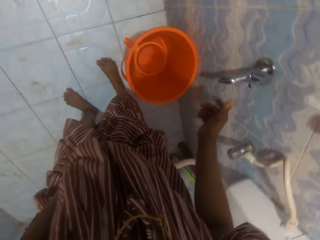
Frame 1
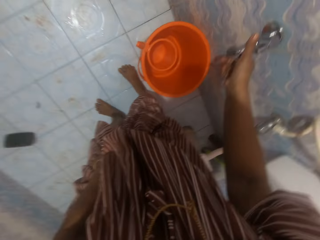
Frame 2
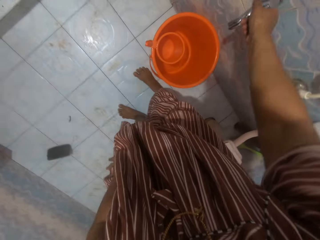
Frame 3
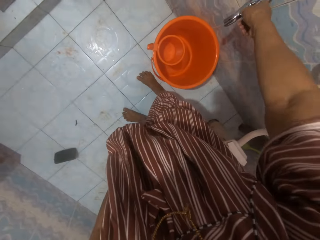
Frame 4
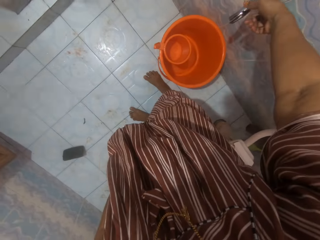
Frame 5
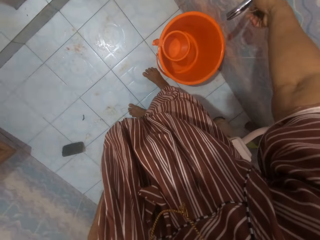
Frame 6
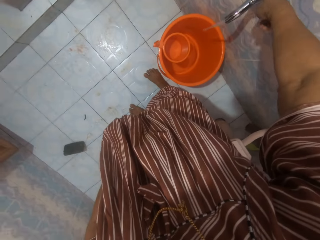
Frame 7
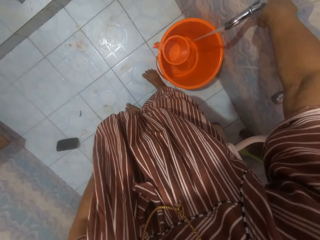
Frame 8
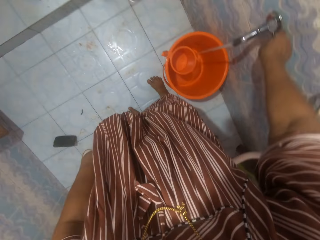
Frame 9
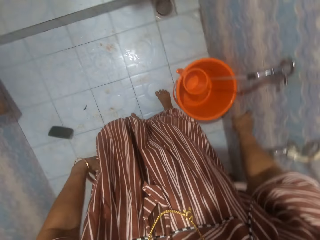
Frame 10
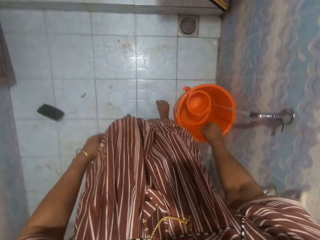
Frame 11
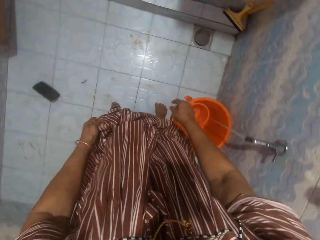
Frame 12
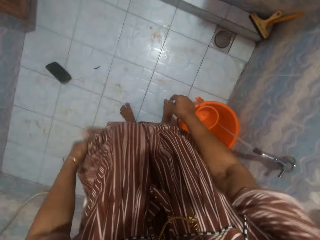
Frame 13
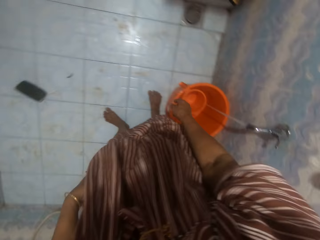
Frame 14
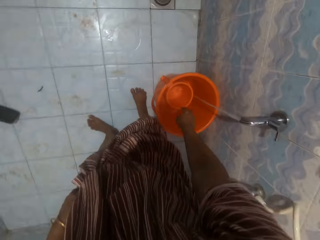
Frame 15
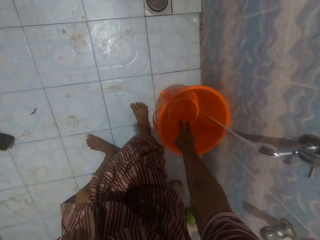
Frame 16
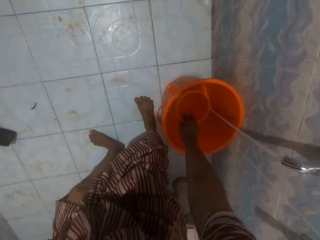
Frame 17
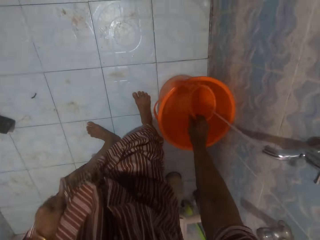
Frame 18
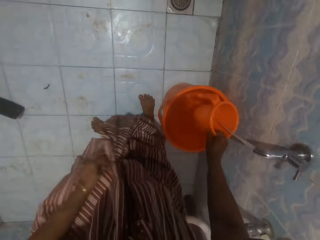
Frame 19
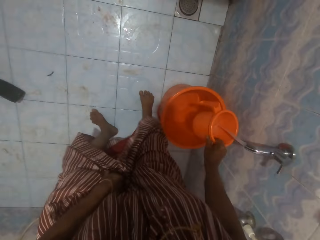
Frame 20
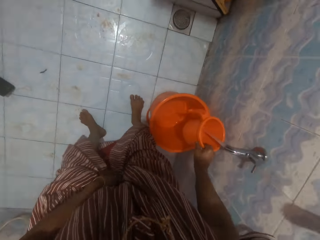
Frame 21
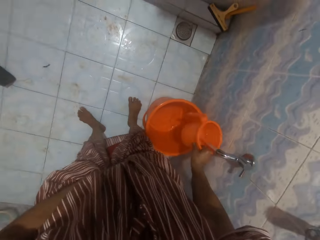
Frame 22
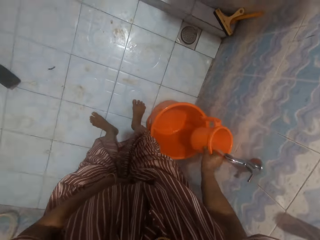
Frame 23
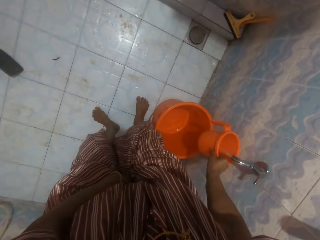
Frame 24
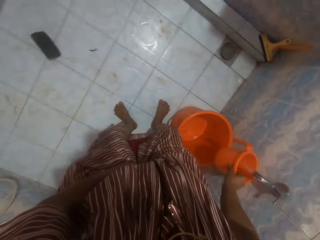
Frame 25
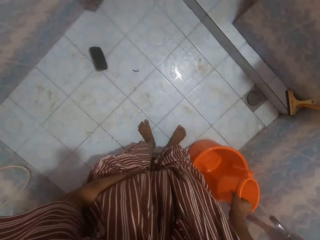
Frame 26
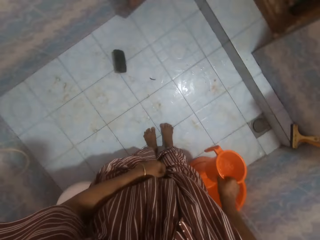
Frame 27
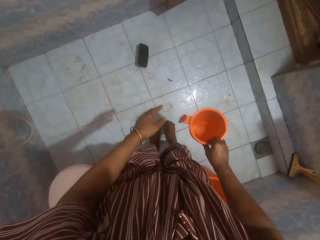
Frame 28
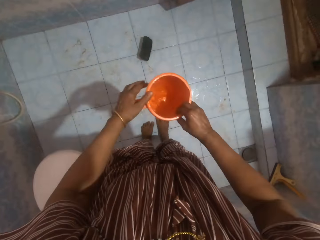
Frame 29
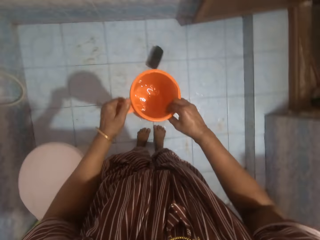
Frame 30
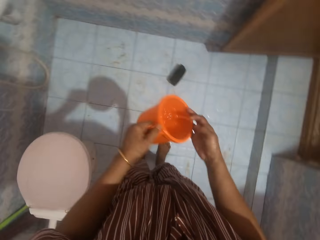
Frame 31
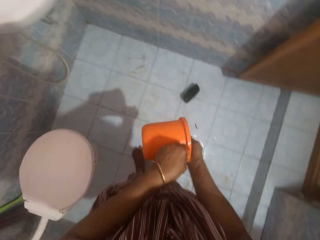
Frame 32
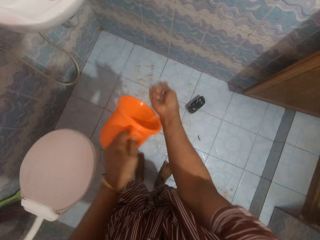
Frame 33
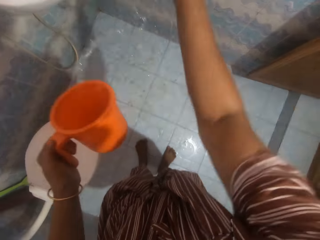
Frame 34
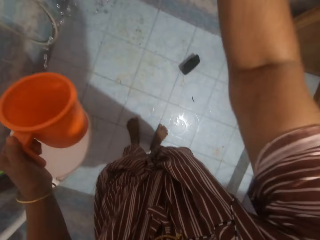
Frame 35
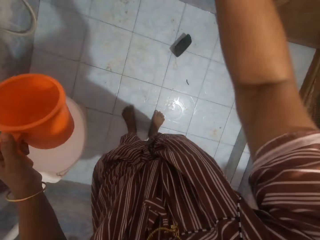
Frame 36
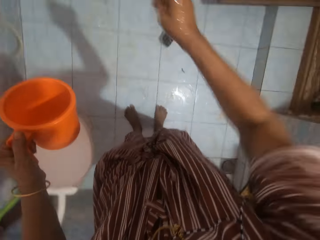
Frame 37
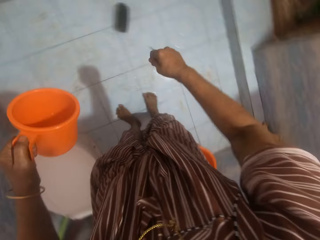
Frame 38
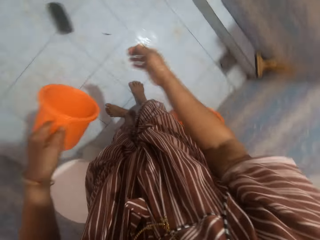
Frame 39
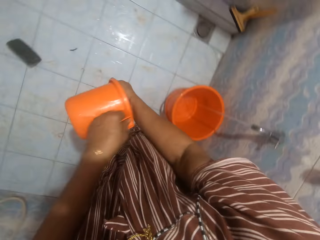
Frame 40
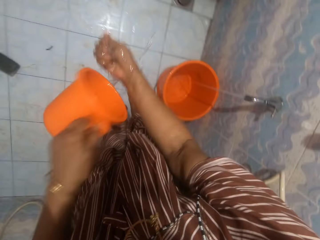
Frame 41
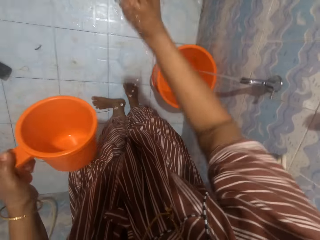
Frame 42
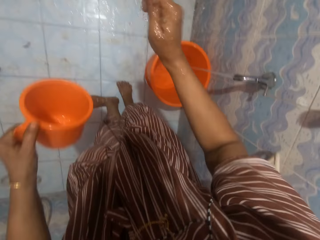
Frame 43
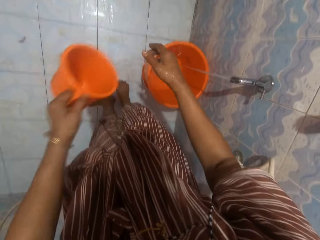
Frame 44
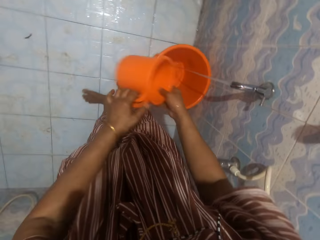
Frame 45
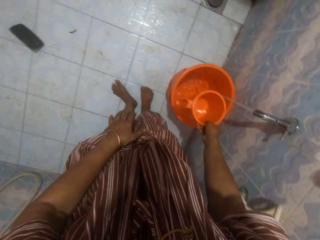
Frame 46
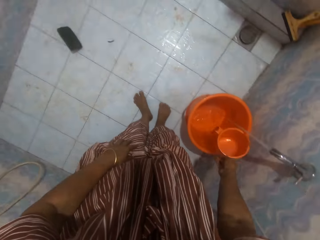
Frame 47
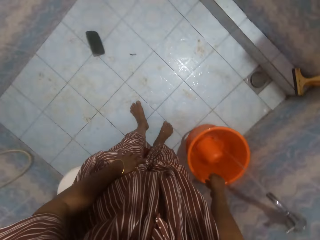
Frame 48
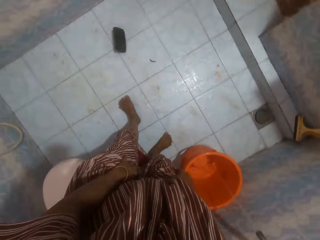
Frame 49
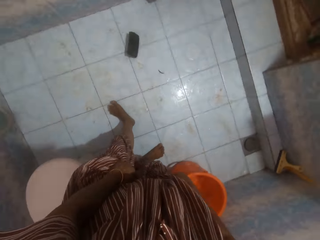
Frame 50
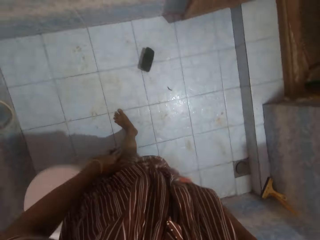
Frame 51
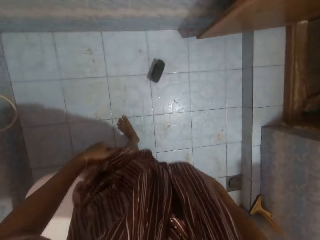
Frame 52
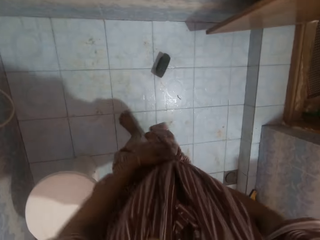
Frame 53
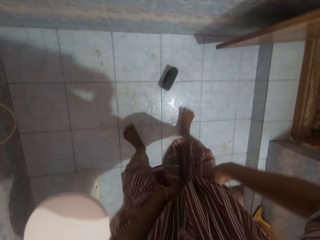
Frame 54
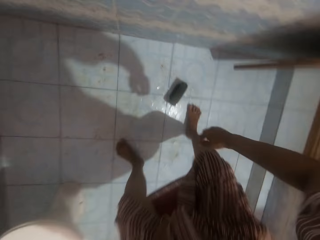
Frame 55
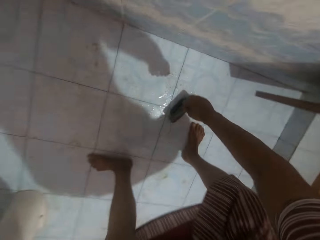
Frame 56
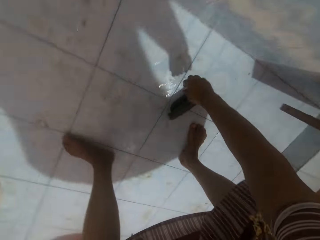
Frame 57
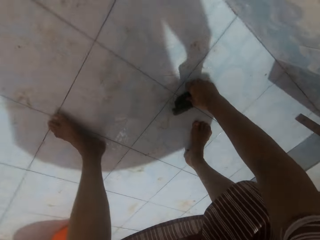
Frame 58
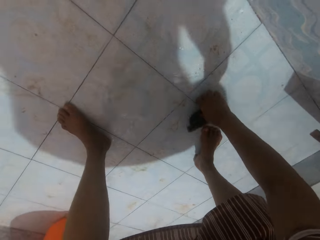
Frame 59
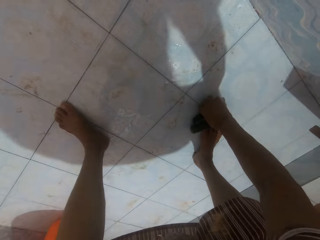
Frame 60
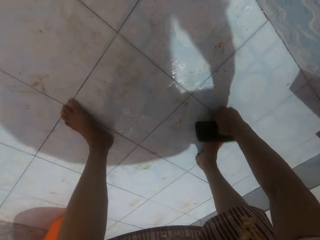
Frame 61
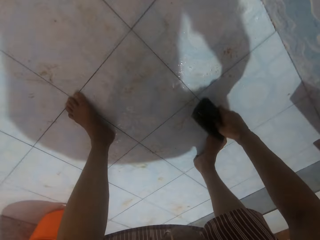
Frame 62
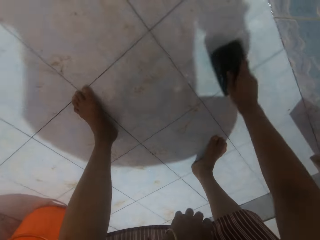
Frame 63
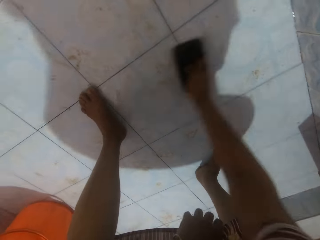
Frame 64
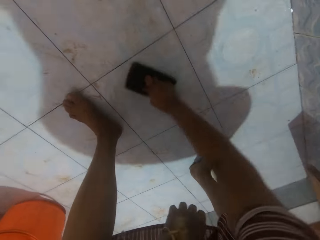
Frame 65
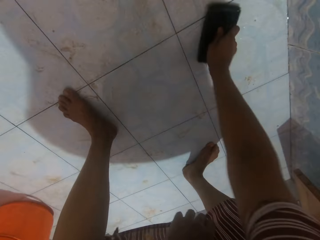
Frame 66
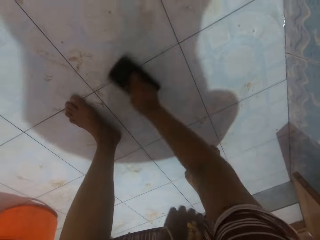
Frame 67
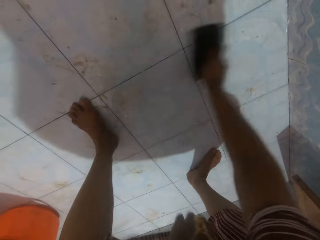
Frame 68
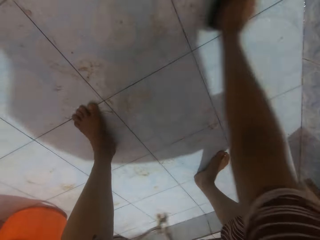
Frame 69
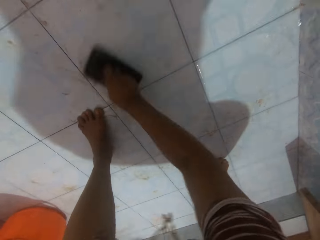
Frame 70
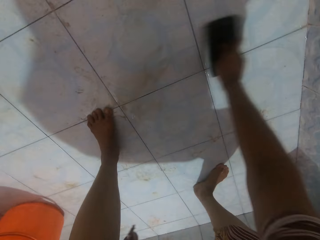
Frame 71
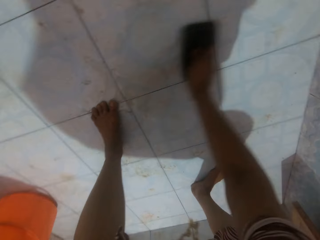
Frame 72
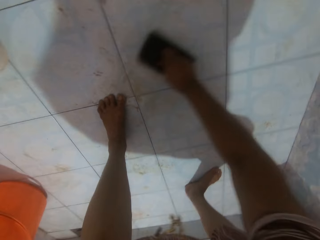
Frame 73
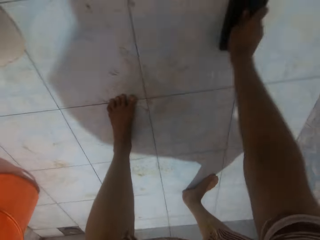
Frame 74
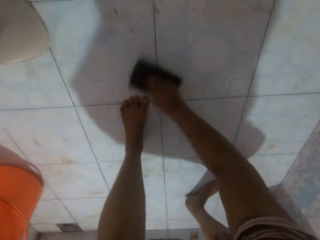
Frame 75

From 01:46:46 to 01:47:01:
The camera wearer turns on the tap in the bathroom with her right hand. She picks a cup in a bucket in the bathroom with her right hand. She places the cup under the running water with her right hand. She shakes the cup under the running water with her right hand. She passes the cup with water to her left hand. She pours water from the cup to her right hand. She sprinkles the water in her right hand on the bathroom wall. She pours water from the cup to her right hand. She sprinkles the water in her right hand on the ground. She passes the cup to her right hand. She drops the cup in the bucket with her right hand. She holds the brush on the ground with her right hand. She picks the brush. She scrubs the ground with the brush in her right hand.

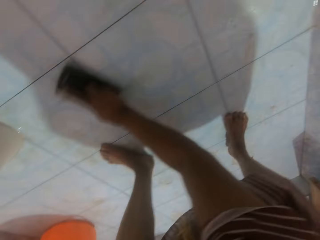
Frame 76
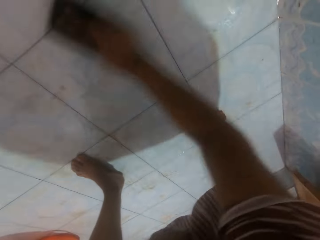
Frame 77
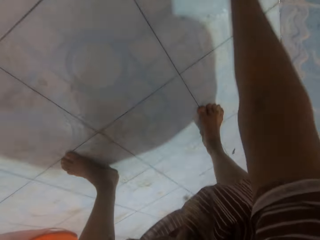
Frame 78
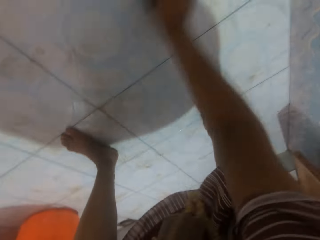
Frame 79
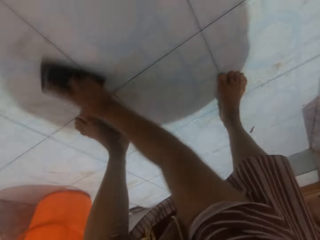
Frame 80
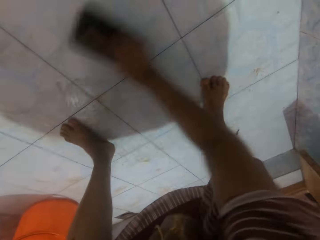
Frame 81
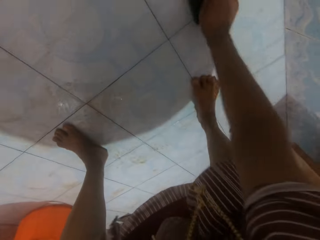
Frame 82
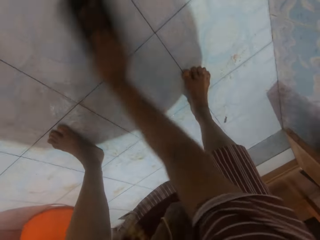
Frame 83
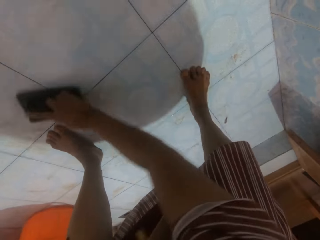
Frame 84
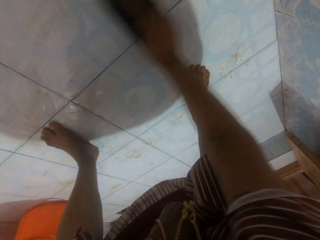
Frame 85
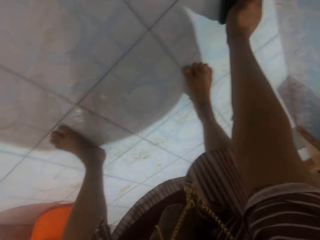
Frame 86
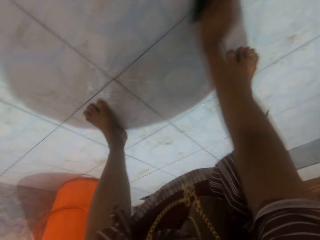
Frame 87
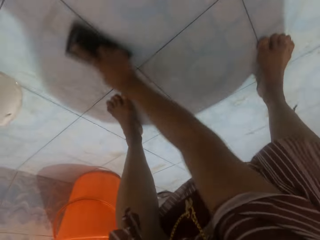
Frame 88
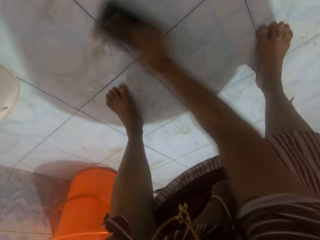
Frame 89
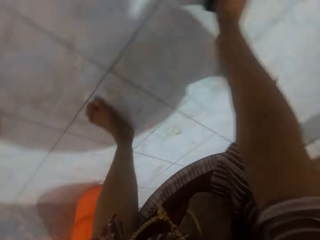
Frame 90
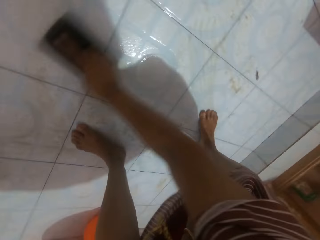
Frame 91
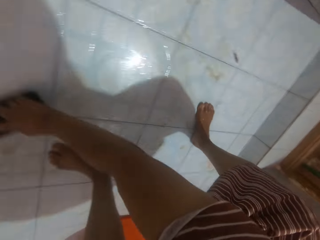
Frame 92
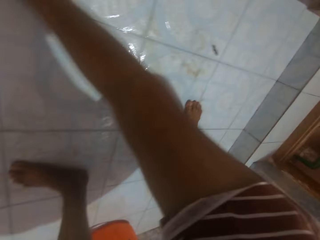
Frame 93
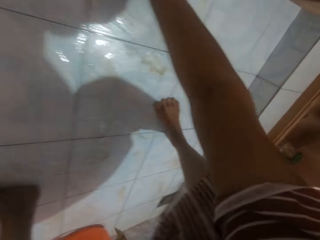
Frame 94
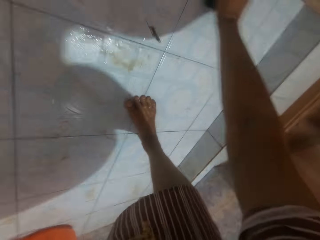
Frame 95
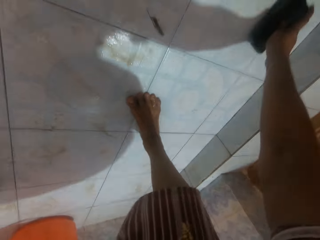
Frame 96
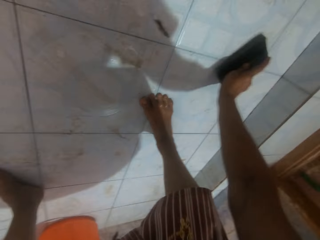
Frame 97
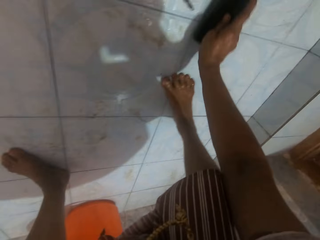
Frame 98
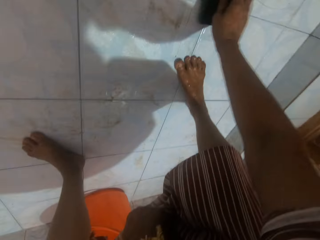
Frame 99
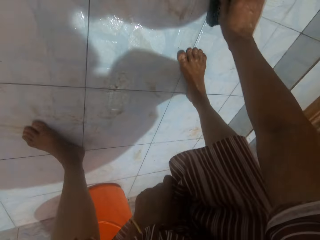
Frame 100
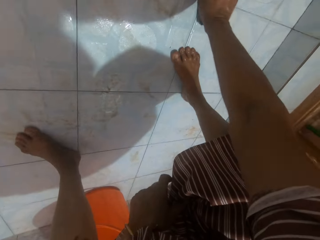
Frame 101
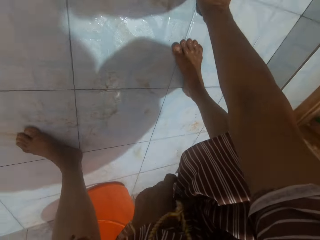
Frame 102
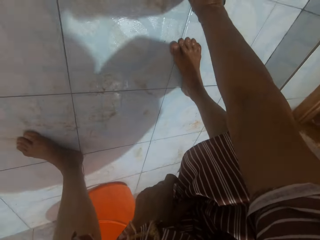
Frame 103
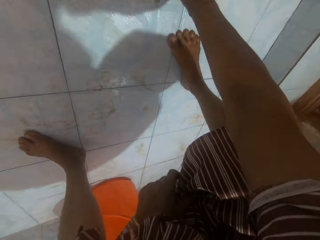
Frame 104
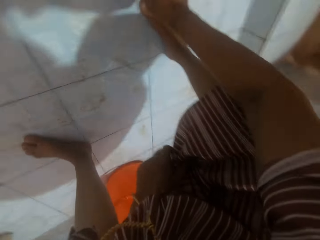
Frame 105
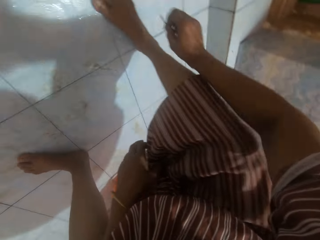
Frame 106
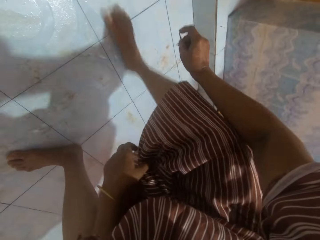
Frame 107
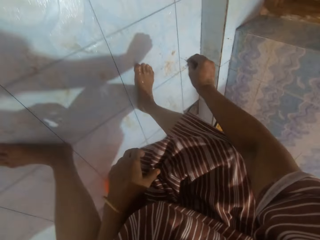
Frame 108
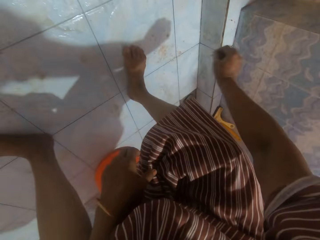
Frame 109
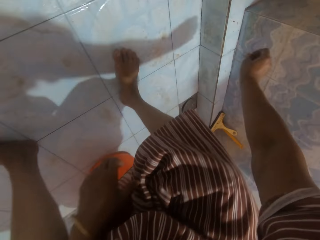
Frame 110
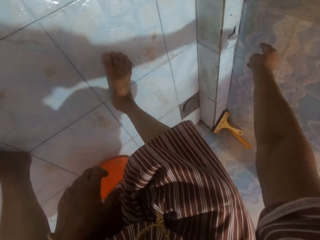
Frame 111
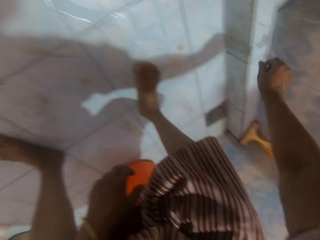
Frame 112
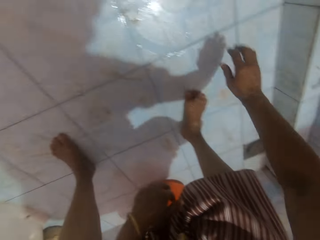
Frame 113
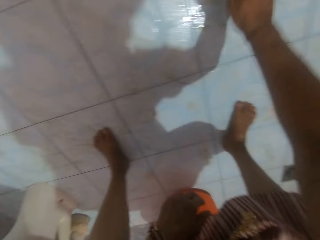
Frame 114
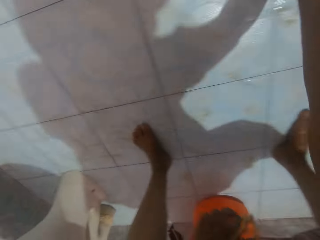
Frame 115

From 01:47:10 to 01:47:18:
The camera wearer picks a thread on the ground with her right hand. She drops the thread on the ground with her right hand.
